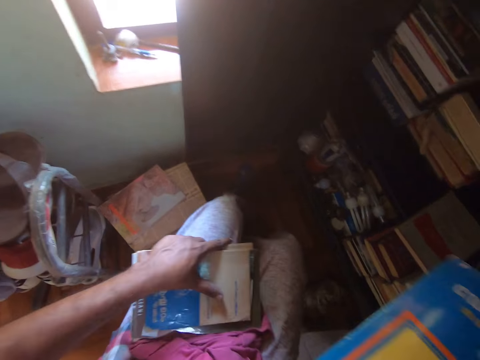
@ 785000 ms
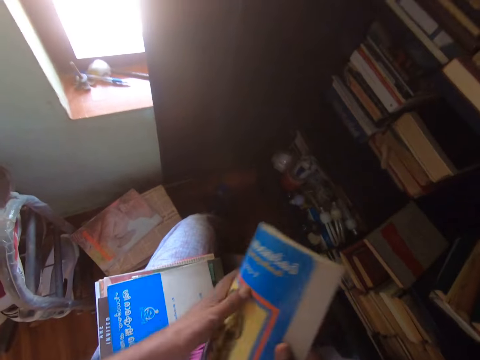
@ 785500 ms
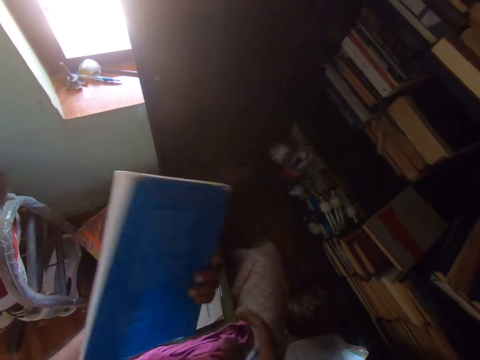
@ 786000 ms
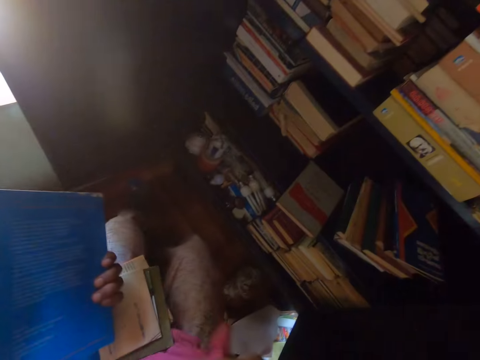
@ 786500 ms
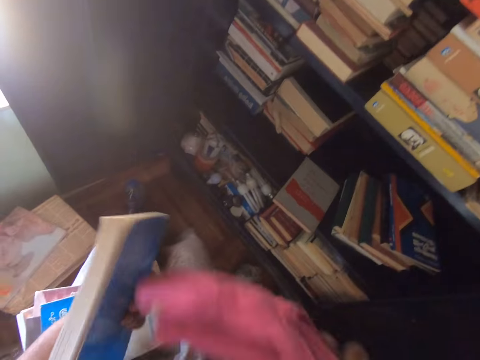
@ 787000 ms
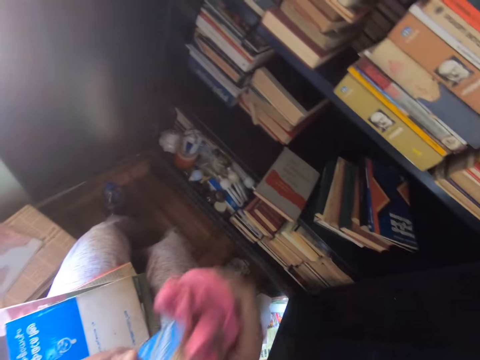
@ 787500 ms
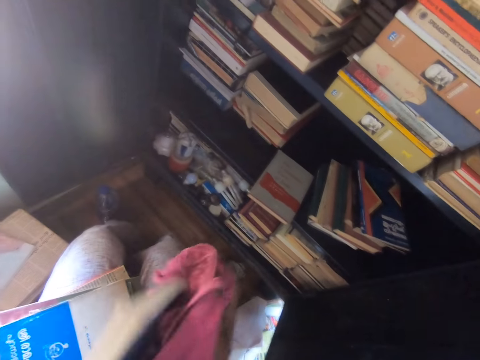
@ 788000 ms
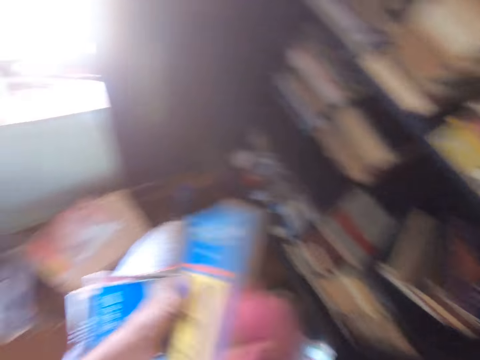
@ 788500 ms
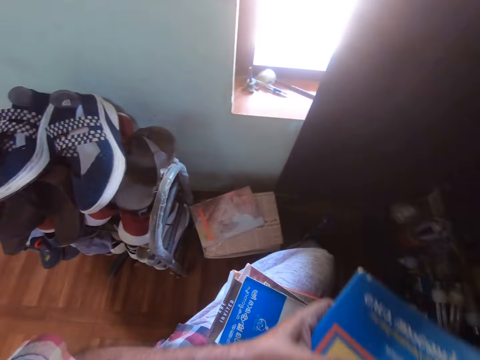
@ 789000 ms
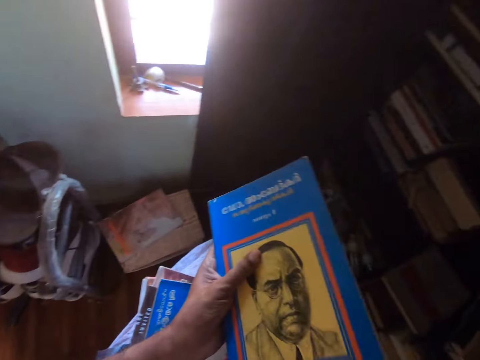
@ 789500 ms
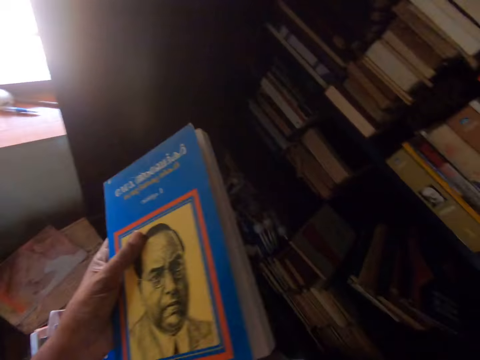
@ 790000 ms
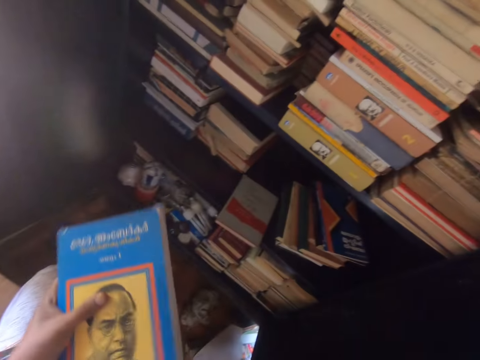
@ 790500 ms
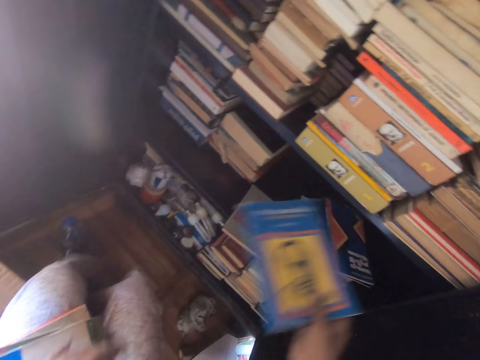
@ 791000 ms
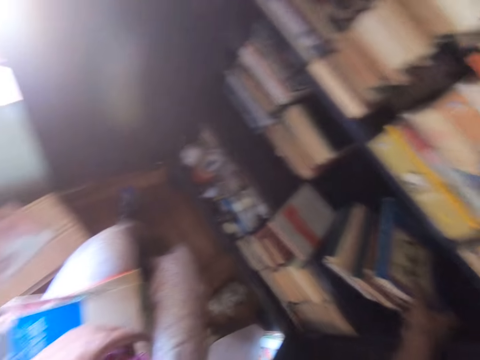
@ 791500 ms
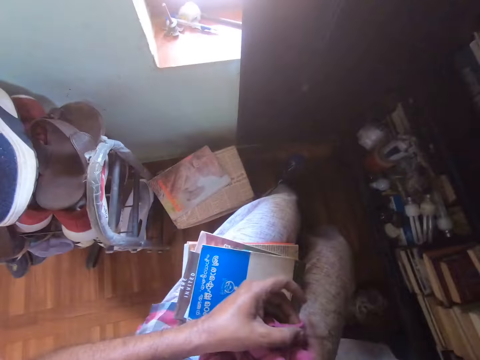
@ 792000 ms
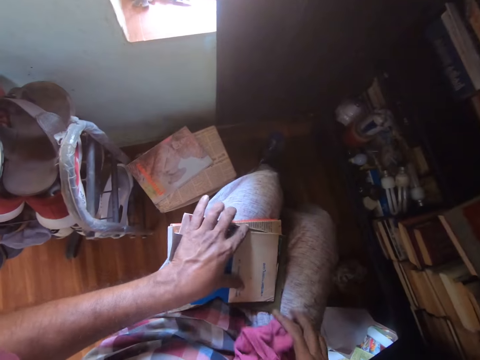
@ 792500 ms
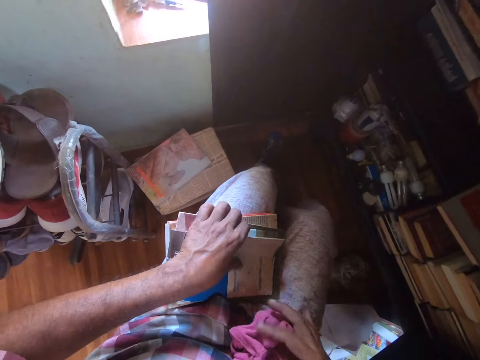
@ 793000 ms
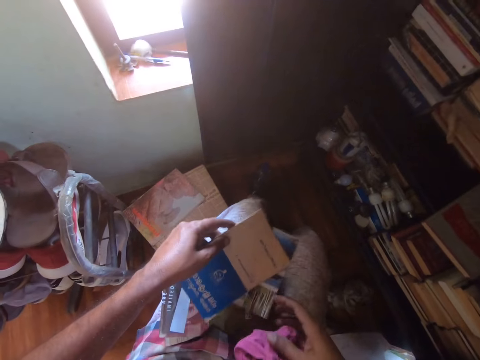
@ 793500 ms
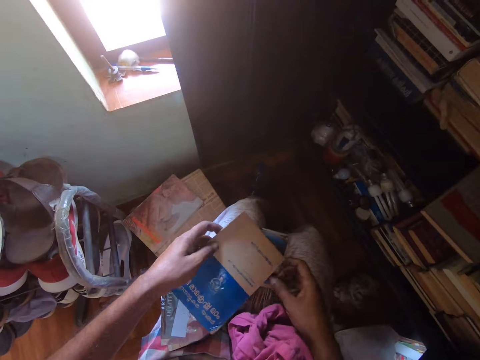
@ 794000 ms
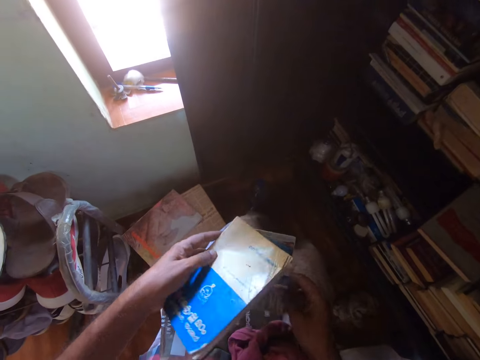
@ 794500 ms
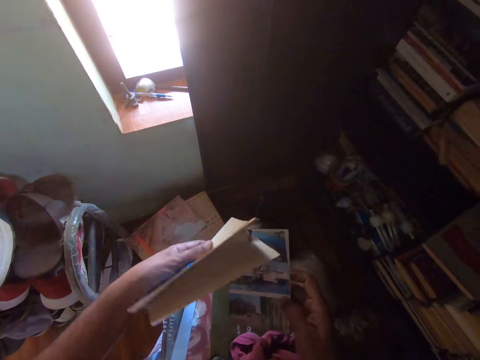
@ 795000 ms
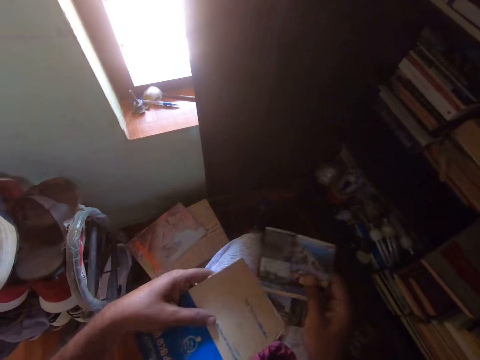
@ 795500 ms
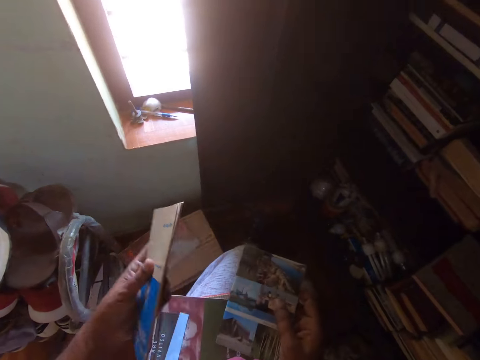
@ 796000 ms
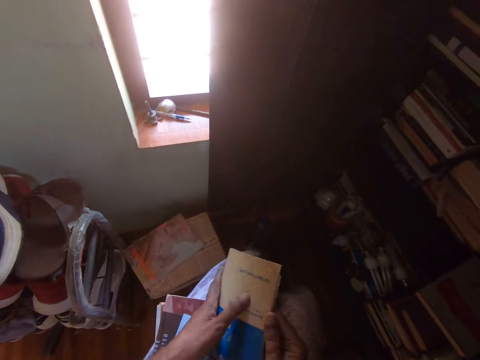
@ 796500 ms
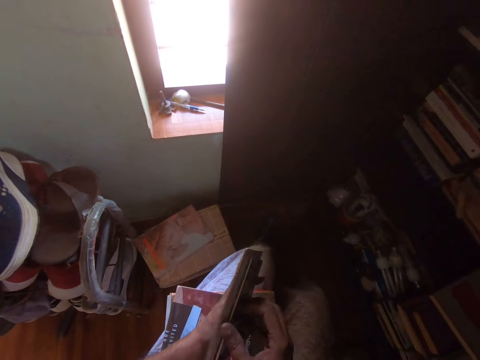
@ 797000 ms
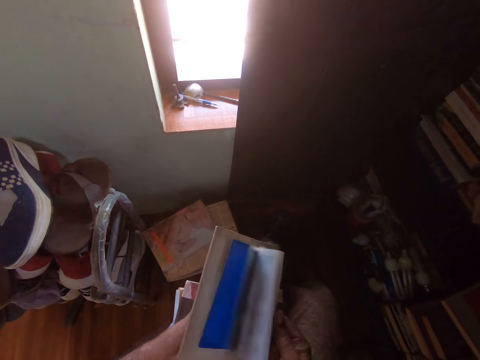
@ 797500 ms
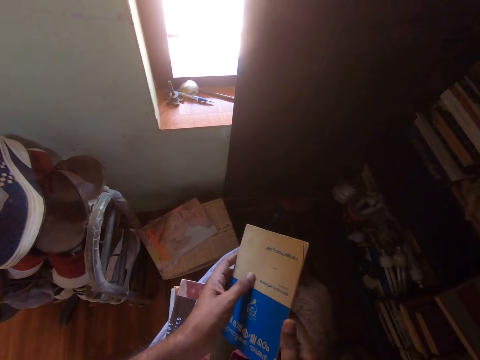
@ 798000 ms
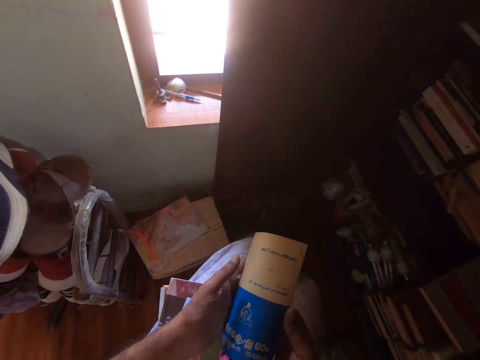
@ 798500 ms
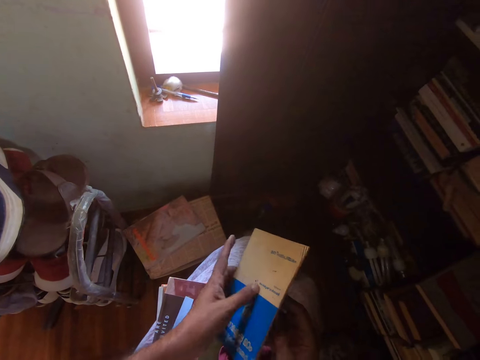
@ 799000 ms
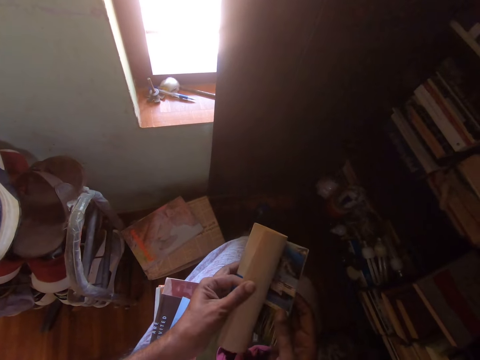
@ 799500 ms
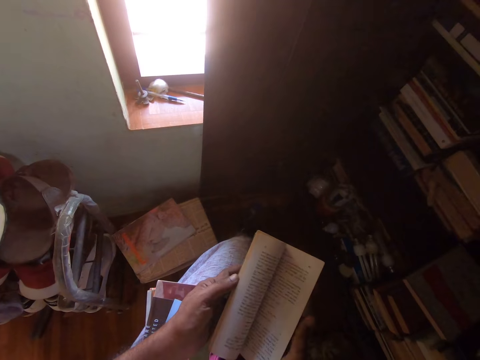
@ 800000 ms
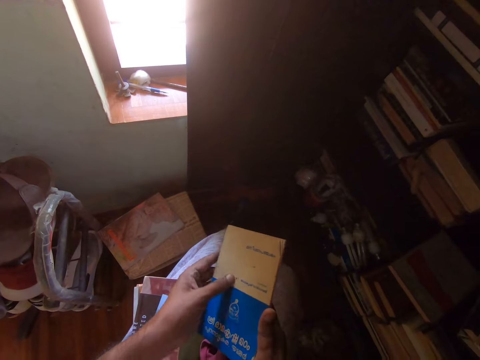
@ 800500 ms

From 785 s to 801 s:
The camera wearer looks around. They open the book. They put the books on the thighs. They peruse the book. They pick a hand towel. They wipe the book with a cloth. They put the hand towel on the thighs. They put the books on the shelf. They take a book. They open the book. They peruse the book.

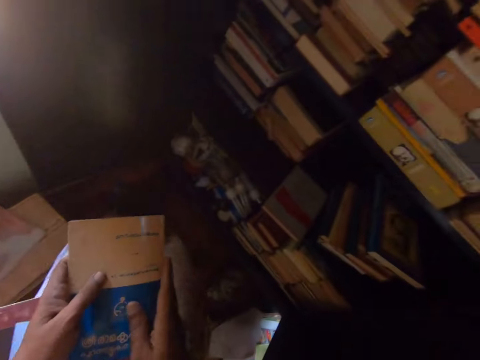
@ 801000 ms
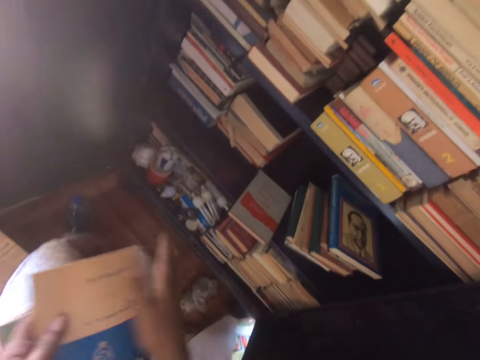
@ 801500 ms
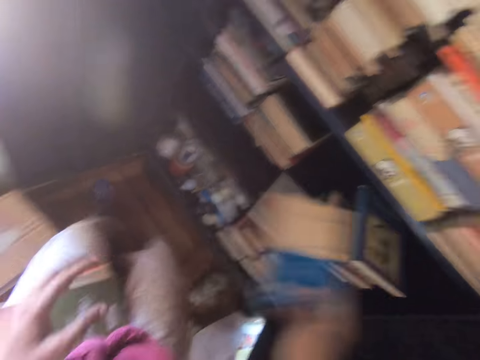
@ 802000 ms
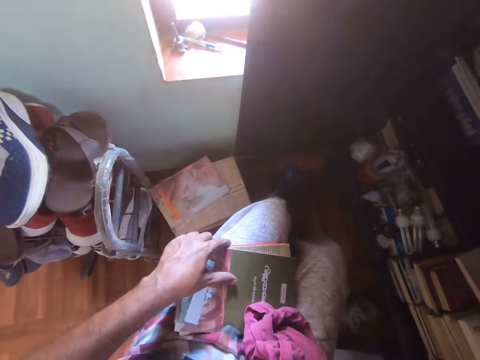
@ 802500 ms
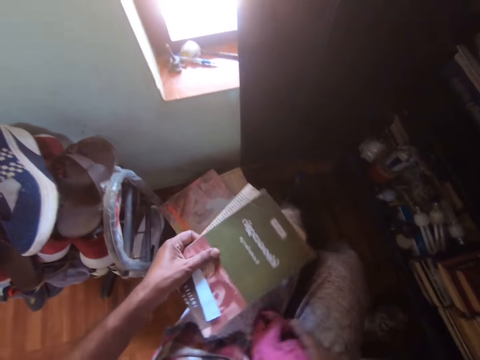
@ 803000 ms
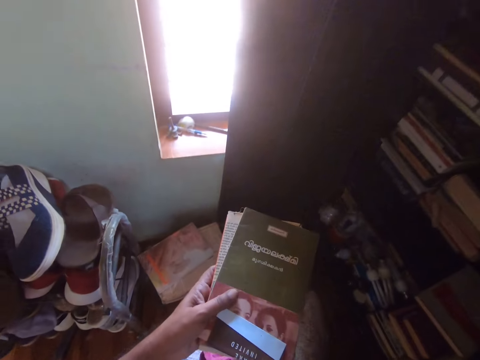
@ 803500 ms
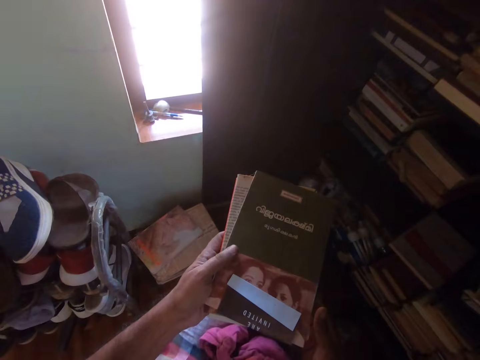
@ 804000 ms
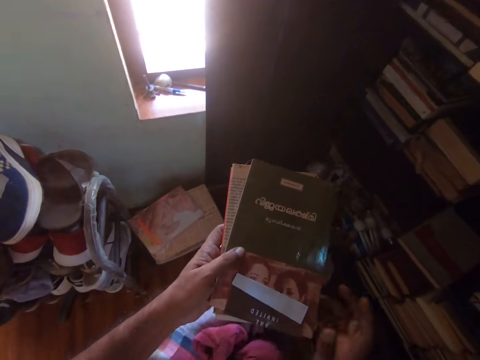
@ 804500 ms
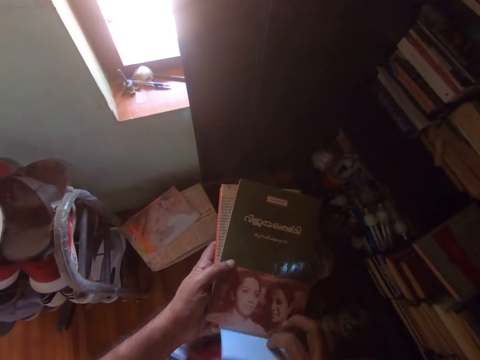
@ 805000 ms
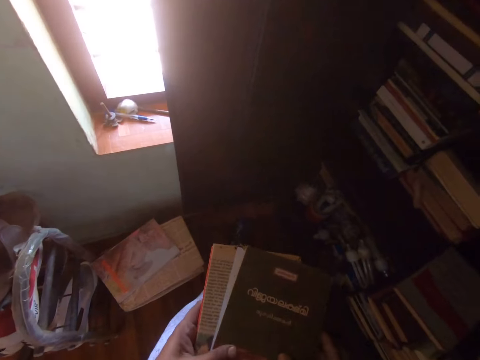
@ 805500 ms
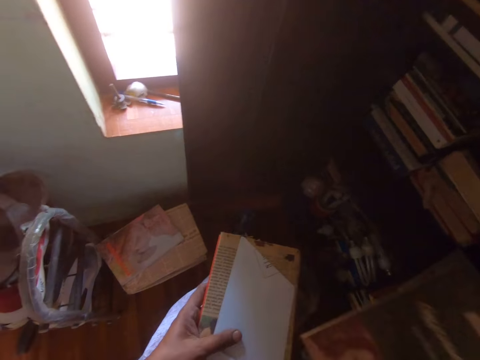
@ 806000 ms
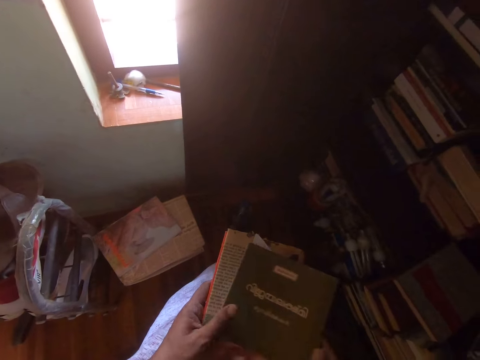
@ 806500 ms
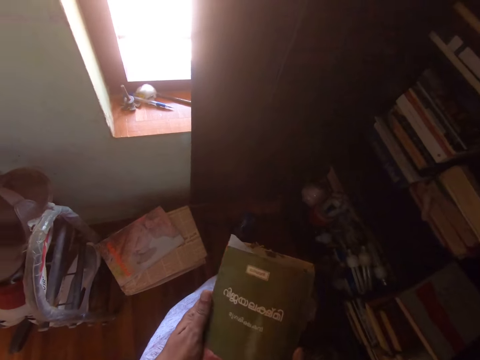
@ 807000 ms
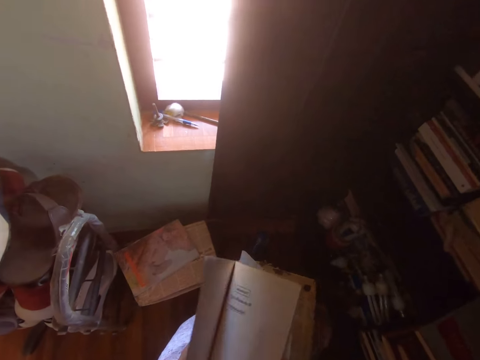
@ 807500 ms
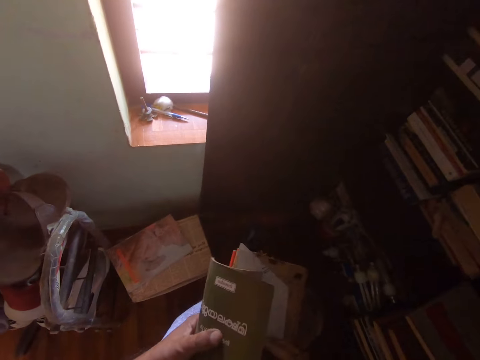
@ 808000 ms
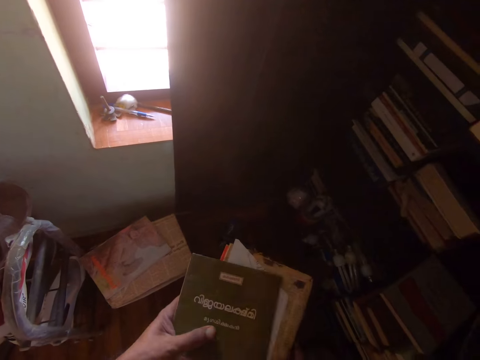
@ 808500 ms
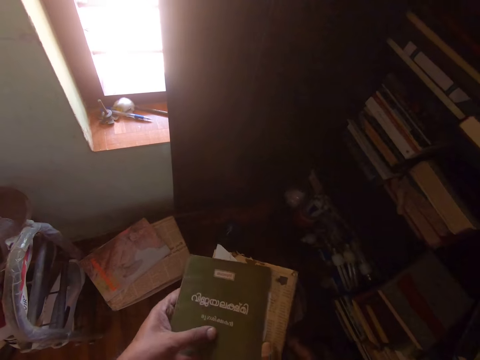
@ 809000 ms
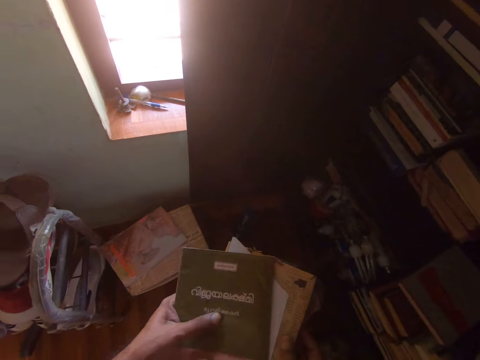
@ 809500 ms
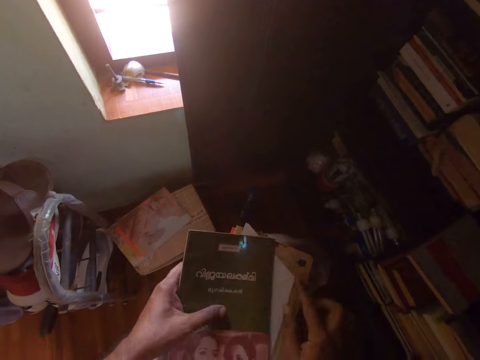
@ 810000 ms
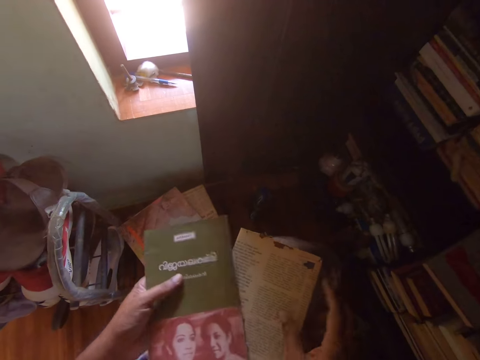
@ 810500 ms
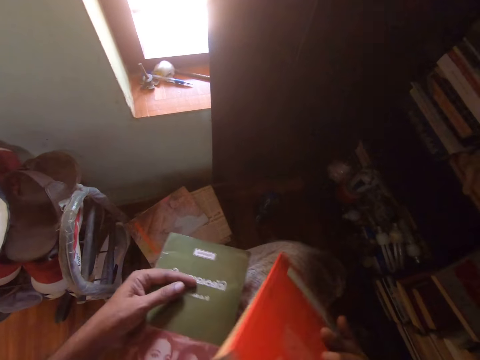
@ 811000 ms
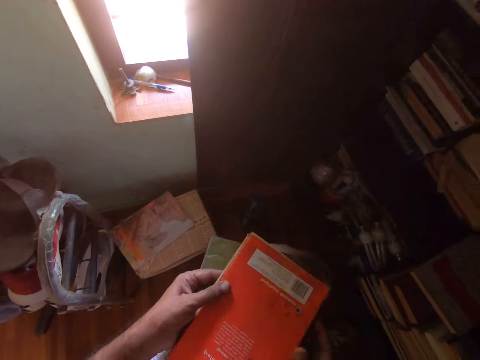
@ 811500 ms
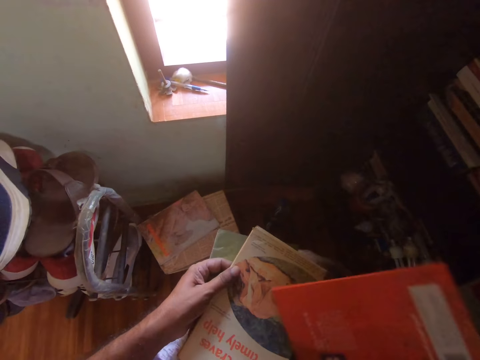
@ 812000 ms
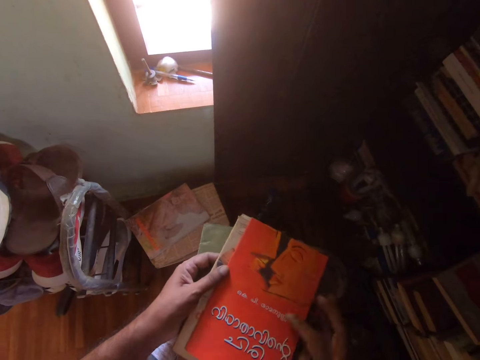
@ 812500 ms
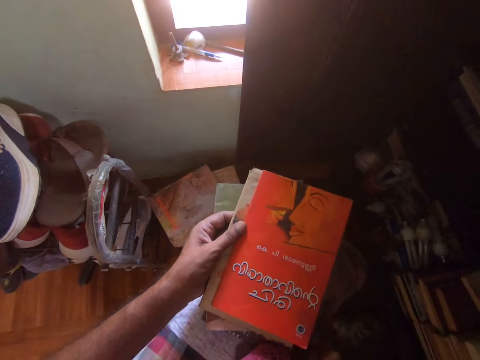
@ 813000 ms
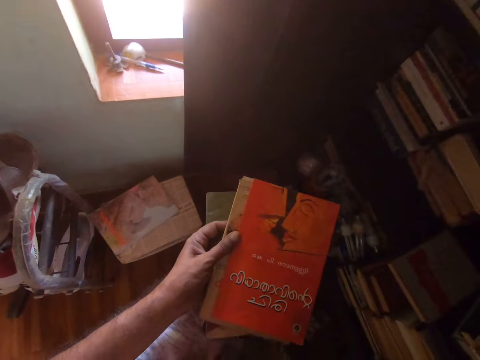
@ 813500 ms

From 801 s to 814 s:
The camera wearer wipes the books with a hand. They put the books on the shelf. They pick the books from the thighs. They open the book. They peruse the book. They overturn the books.
